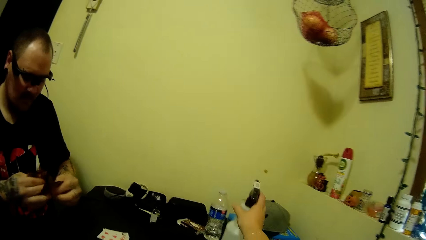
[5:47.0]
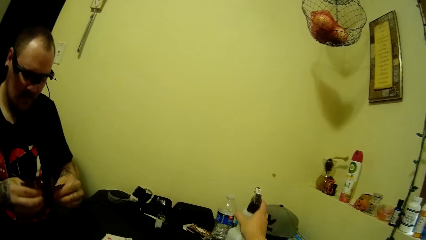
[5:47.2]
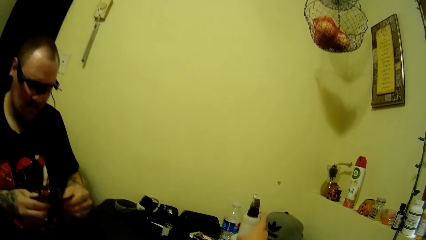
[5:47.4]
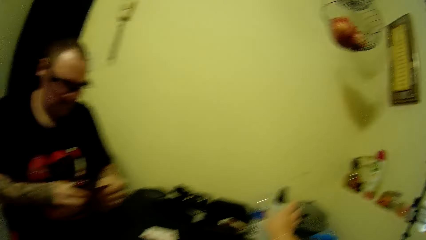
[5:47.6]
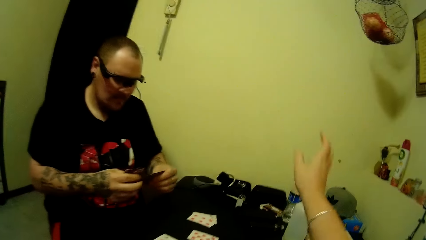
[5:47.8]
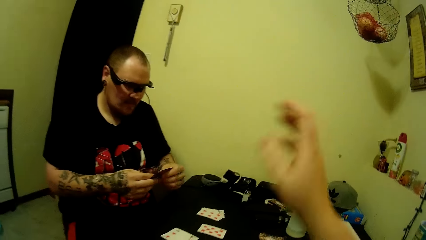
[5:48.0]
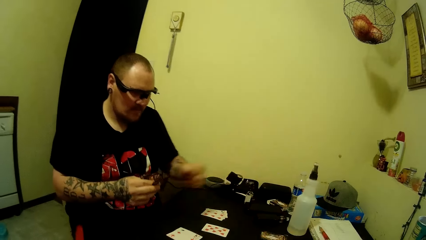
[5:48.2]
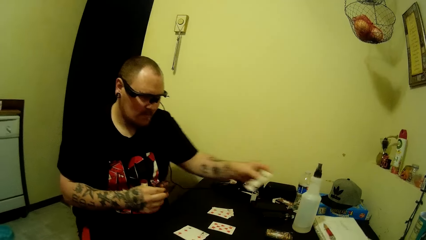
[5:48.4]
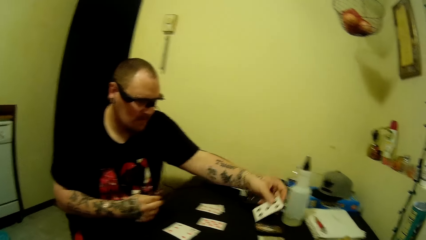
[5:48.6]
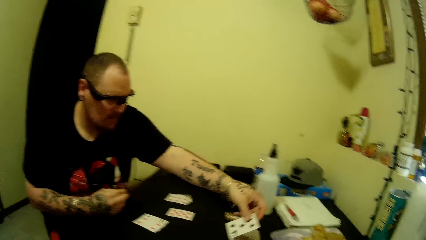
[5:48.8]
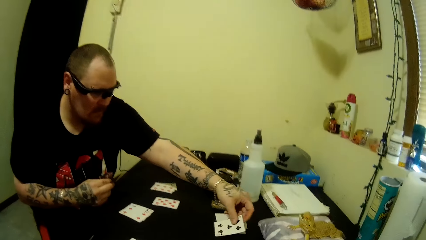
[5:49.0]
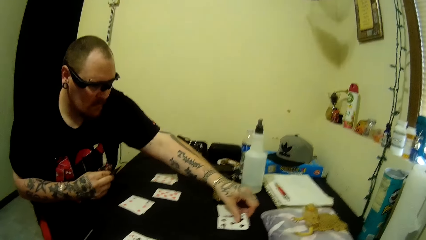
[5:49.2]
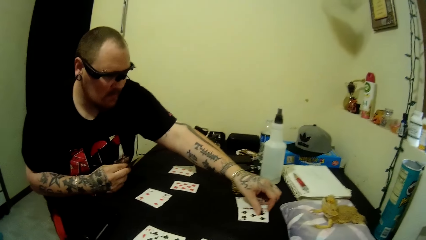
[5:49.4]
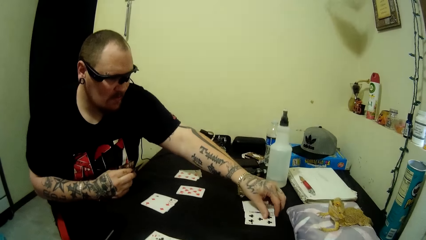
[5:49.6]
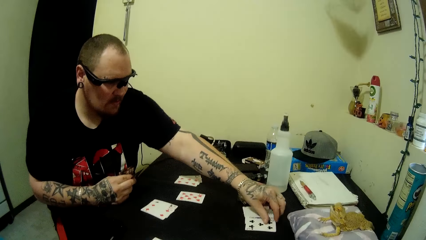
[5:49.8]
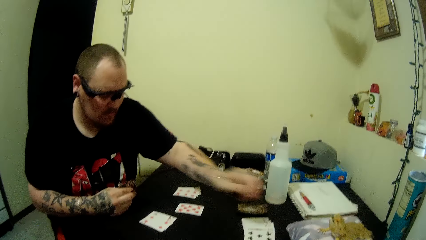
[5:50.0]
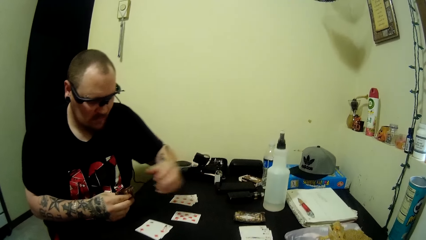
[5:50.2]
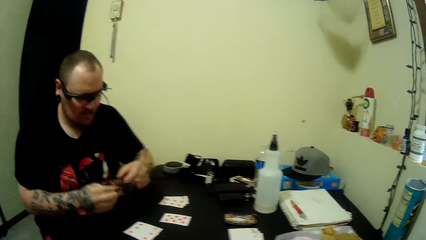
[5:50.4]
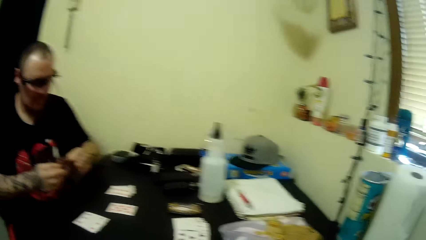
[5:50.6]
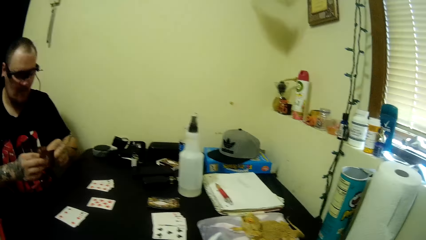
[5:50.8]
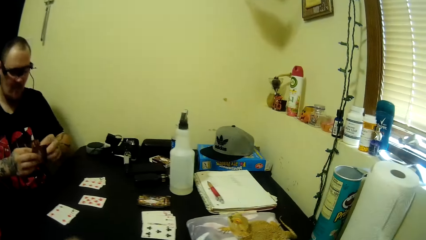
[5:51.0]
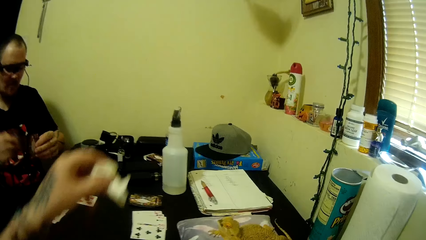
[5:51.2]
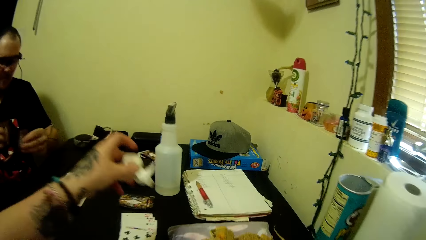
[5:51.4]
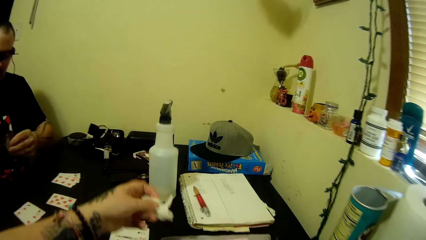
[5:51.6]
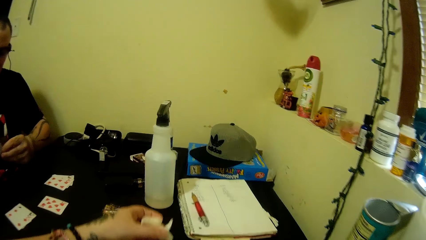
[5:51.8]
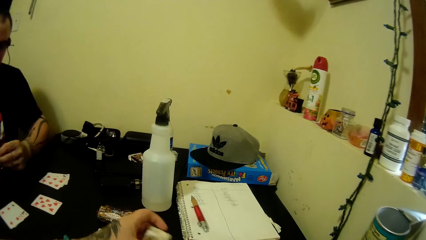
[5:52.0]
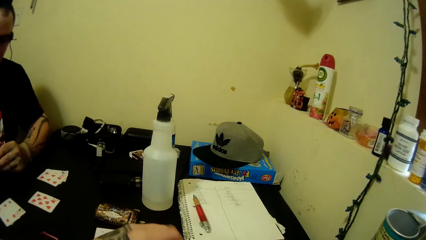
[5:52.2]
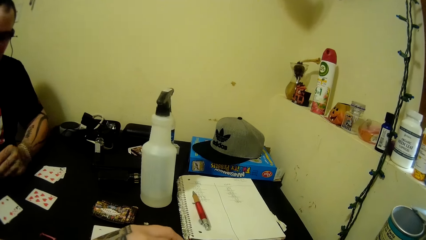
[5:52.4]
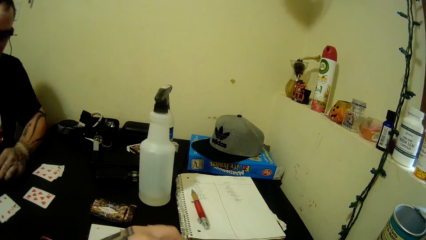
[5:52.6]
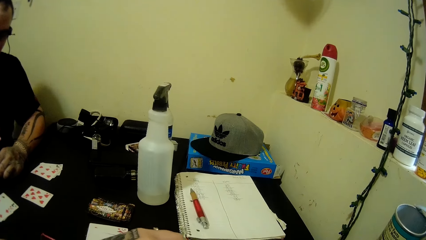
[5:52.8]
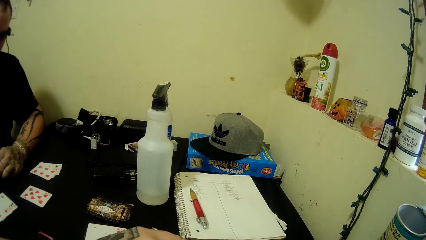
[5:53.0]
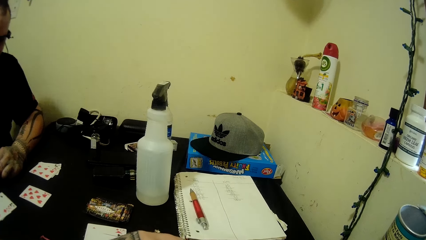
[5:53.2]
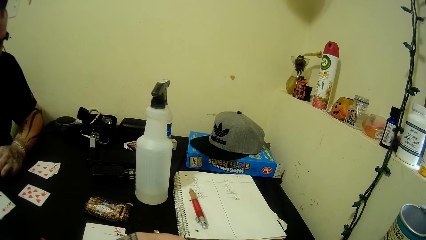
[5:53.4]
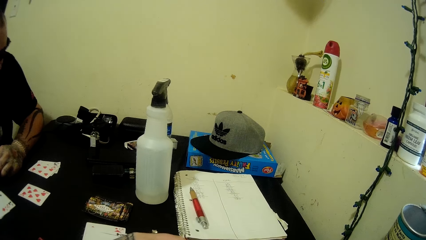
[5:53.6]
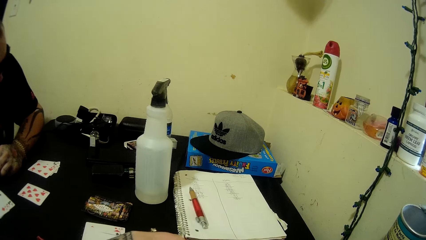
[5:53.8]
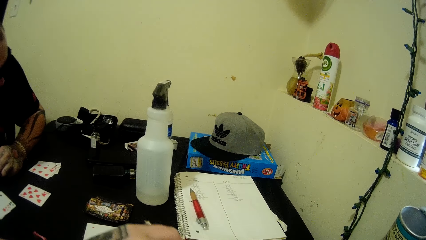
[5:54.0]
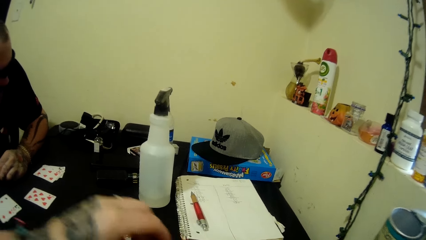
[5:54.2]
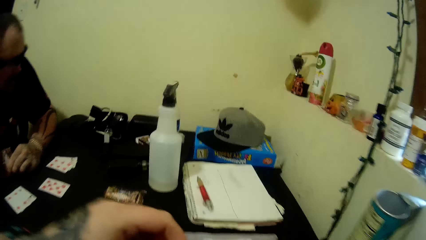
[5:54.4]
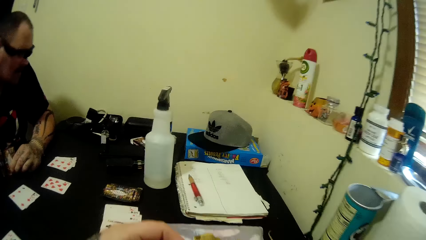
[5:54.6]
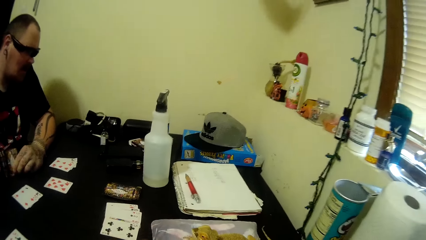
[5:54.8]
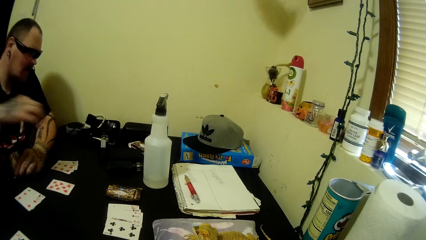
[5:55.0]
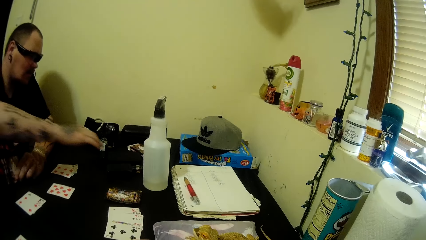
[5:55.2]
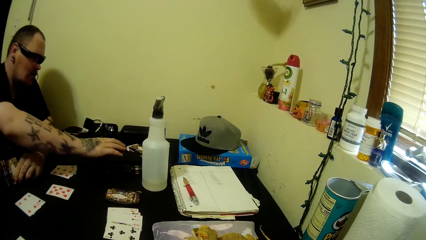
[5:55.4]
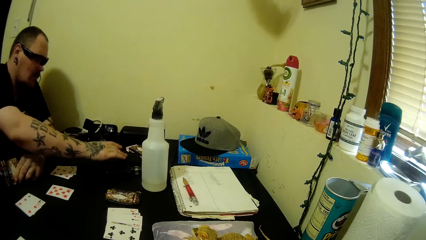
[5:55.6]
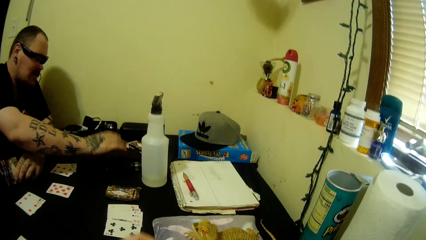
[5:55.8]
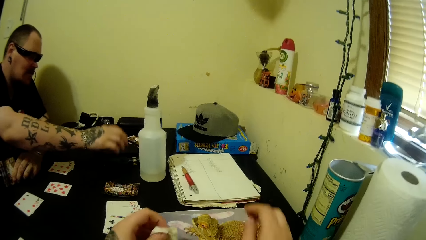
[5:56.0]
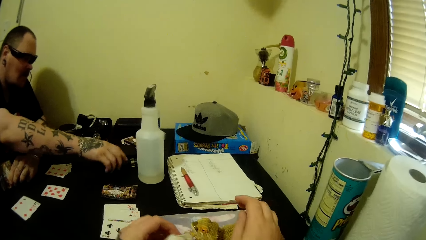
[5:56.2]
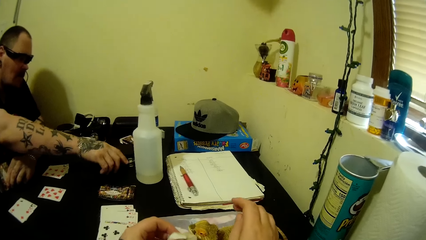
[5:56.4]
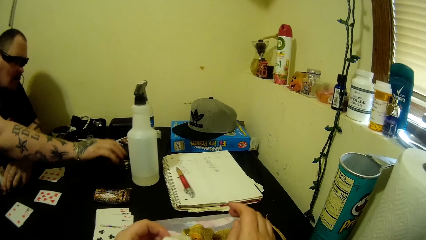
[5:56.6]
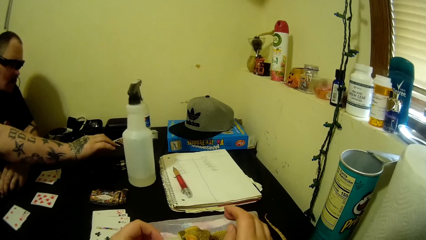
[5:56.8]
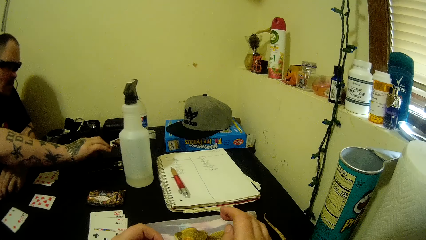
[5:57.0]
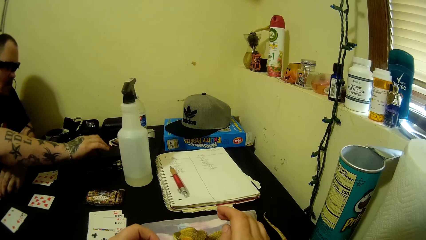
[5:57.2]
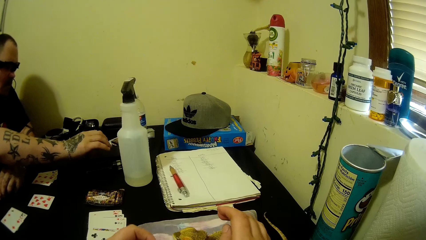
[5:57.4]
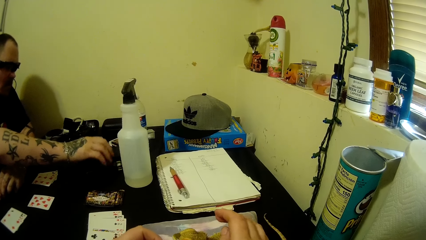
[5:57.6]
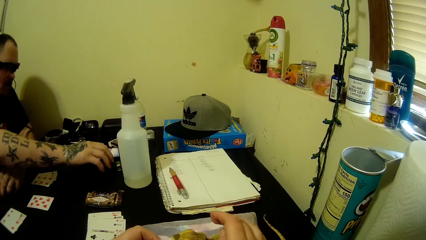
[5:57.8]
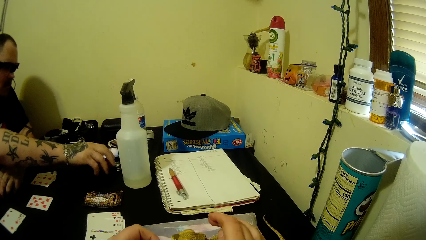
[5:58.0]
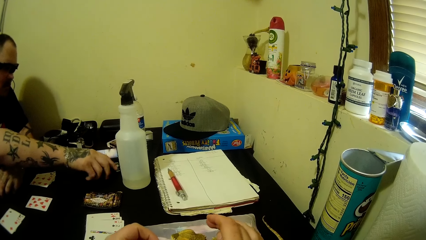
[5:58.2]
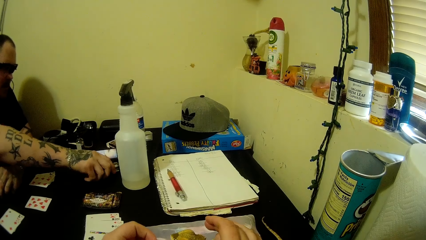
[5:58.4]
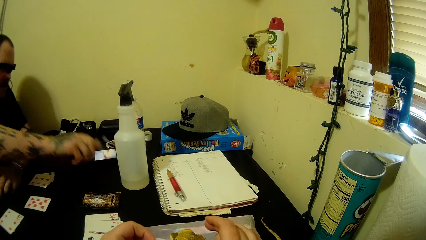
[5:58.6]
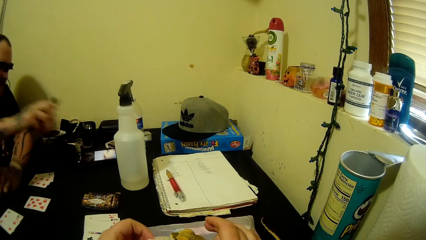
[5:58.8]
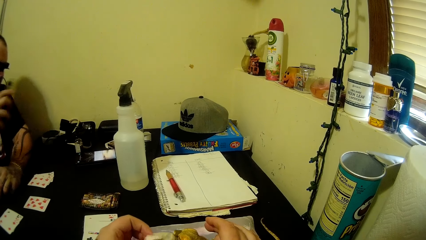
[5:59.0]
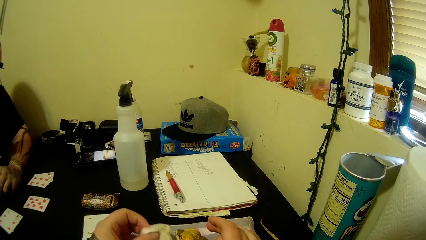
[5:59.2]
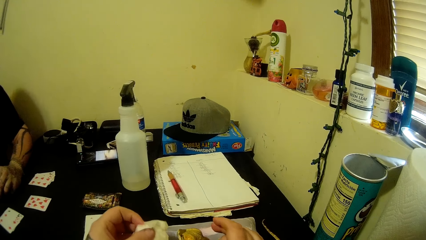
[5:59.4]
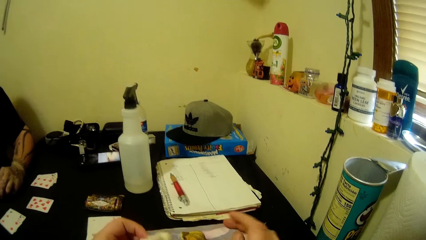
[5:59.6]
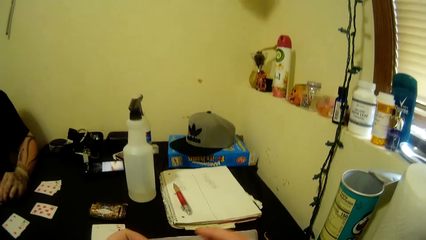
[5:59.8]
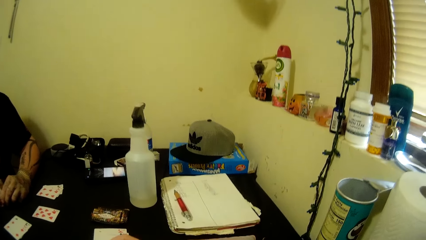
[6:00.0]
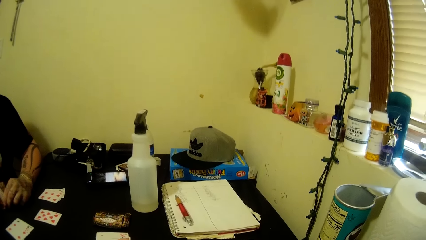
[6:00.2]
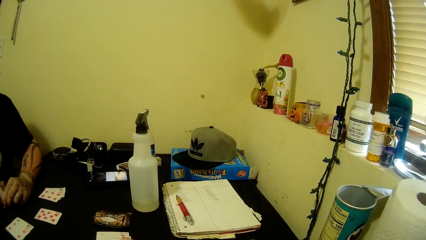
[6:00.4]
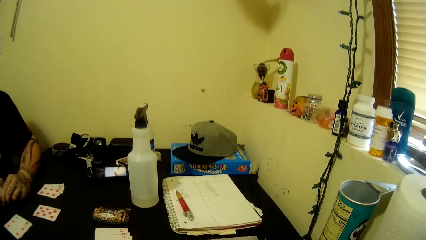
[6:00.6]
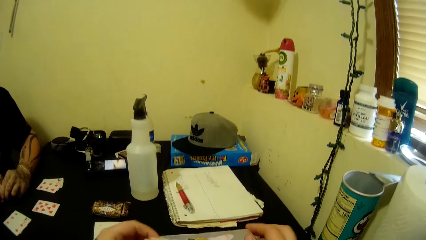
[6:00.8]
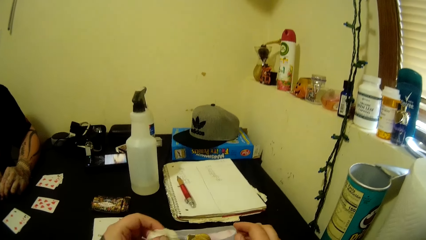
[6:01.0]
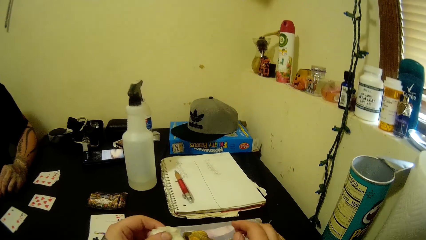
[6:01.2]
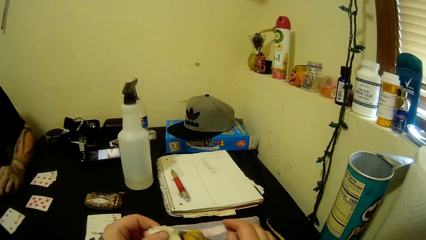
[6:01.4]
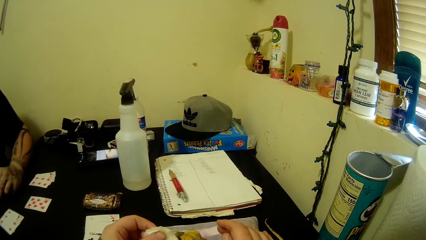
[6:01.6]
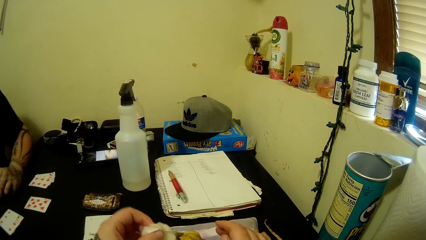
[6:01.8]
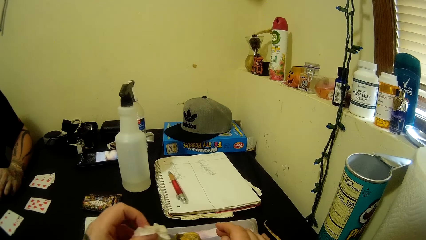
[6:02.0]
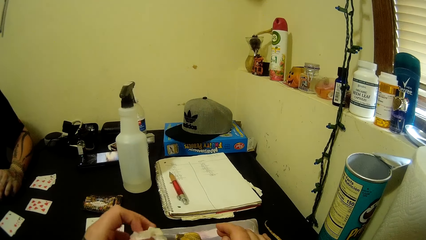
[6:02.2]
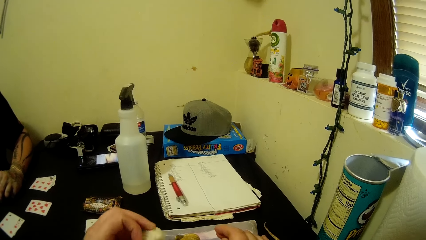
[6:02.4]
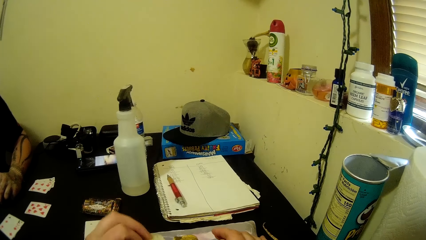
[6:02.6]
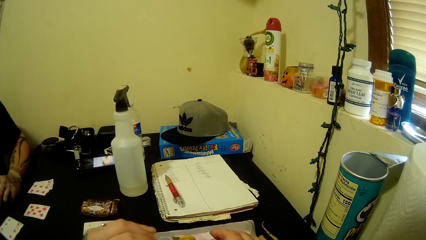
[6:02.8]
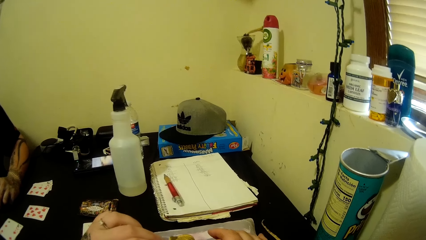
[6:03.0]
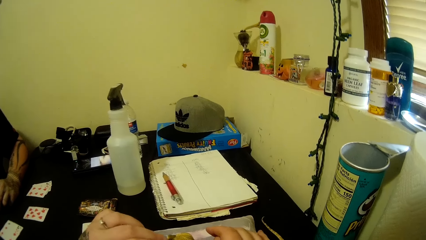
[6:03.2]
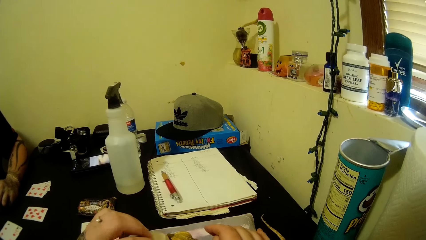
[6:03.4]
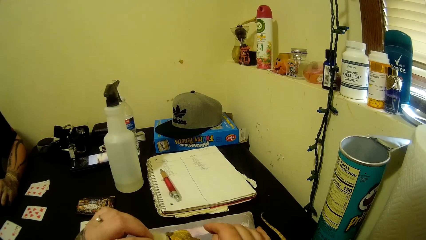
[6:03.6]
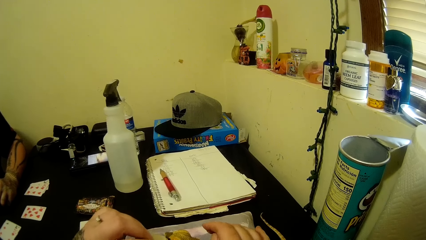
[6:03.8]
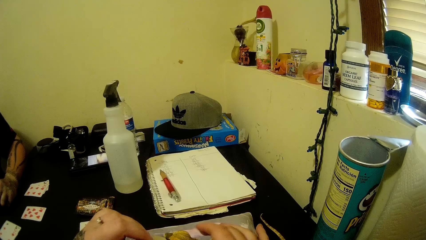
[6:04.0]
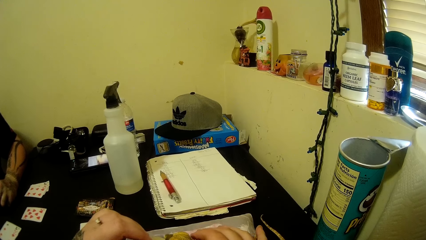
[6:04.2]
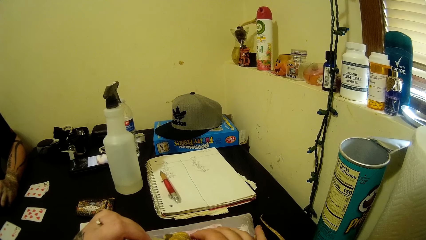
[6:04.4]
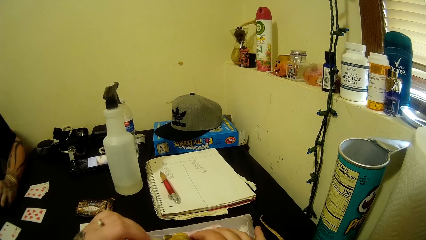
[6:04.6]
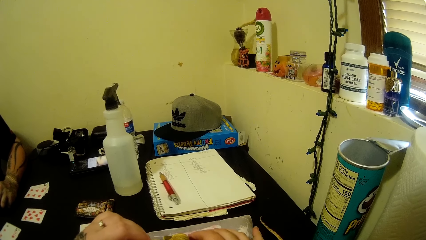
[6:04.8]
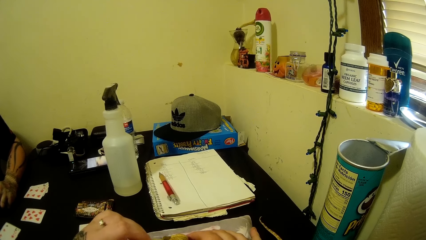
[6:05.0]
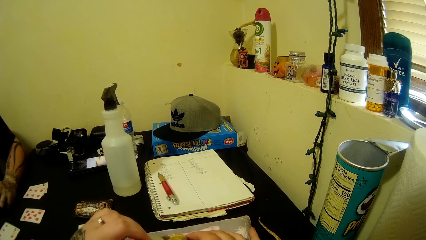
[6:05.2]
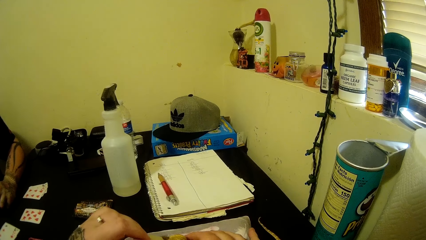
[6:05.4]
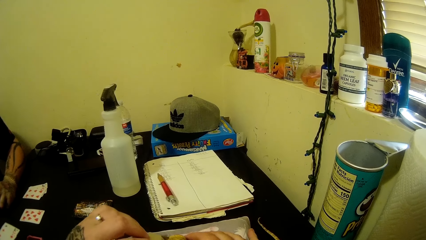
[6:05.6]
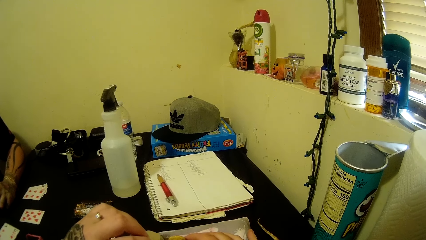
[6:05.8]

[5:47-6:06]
The camera wearer places the spray bottle on the table. He pulls his hand off the bottle. A man holds the cards with both hands and plays some cards on the table. He switches a card to the other hand. The camera wearer puts cotton wool on the table. He cleans the frog's mouth with the tissue in his hand. The man supports his hand on the table. He taps the phone with his right hand. He picks up a small bottle from the table. The camera wearer talks to the man. He holds the cotton wool.
